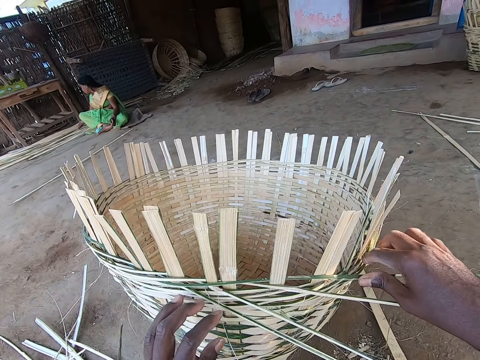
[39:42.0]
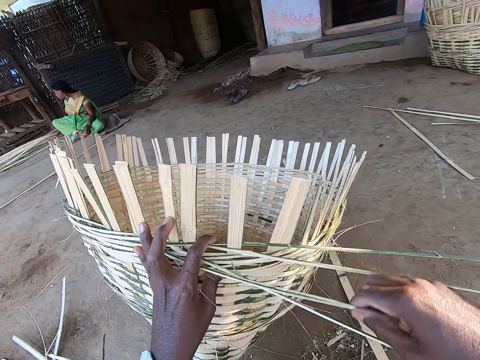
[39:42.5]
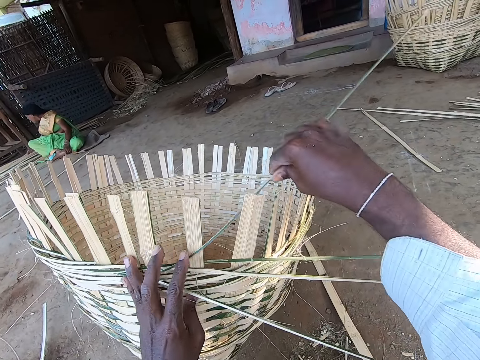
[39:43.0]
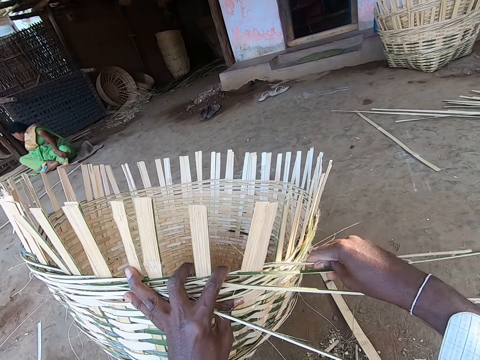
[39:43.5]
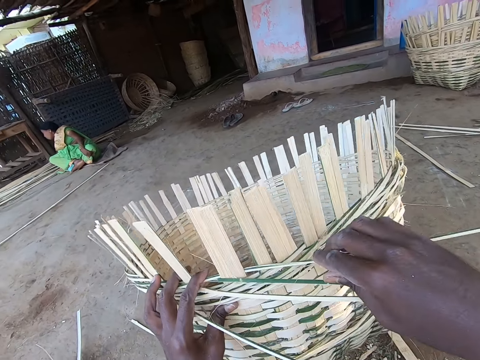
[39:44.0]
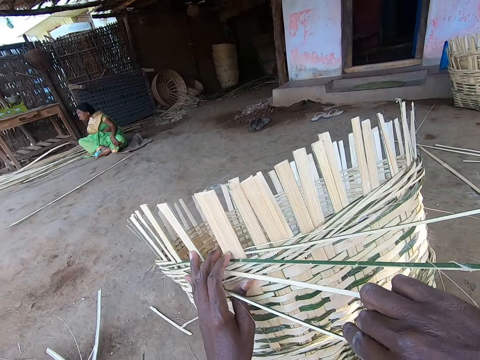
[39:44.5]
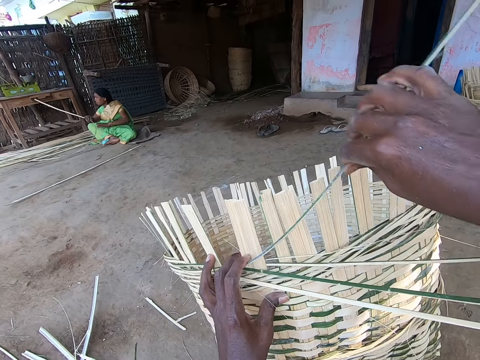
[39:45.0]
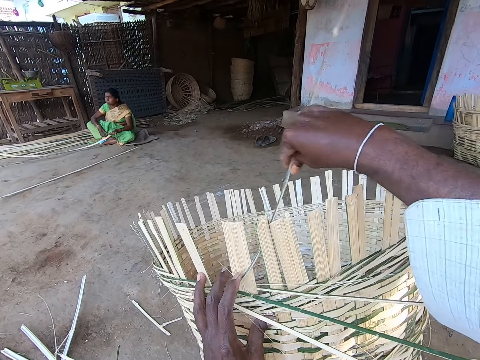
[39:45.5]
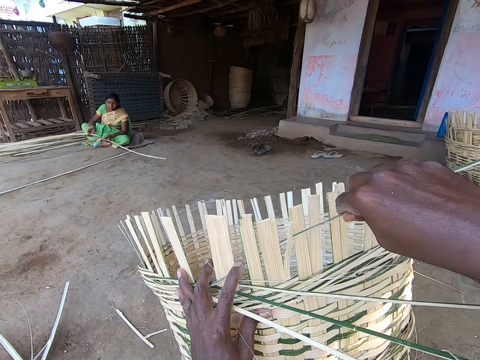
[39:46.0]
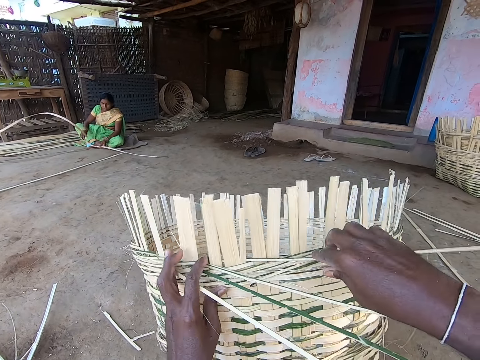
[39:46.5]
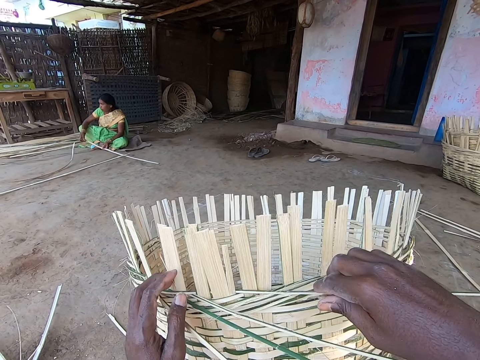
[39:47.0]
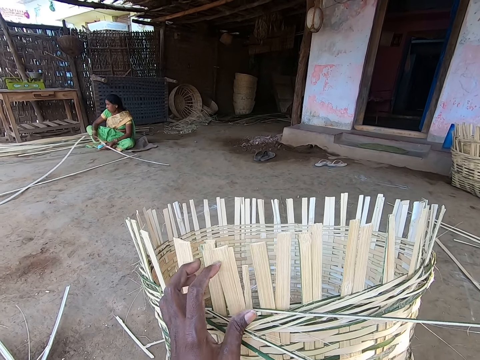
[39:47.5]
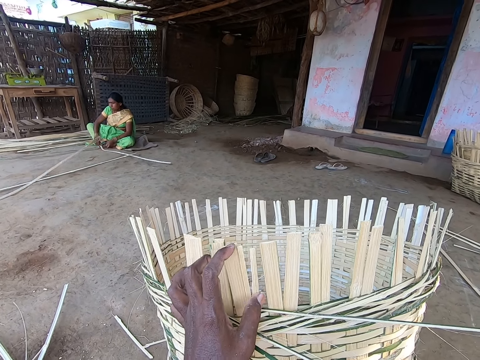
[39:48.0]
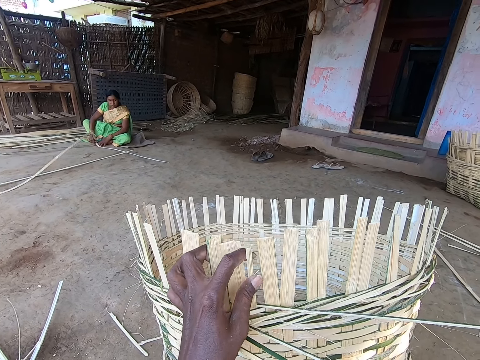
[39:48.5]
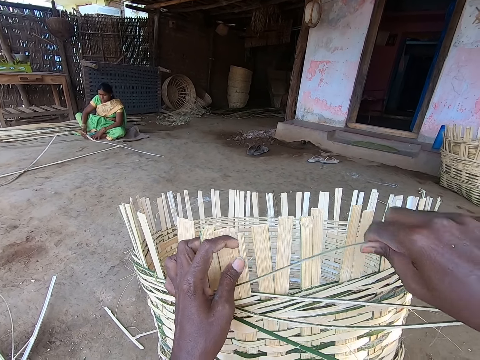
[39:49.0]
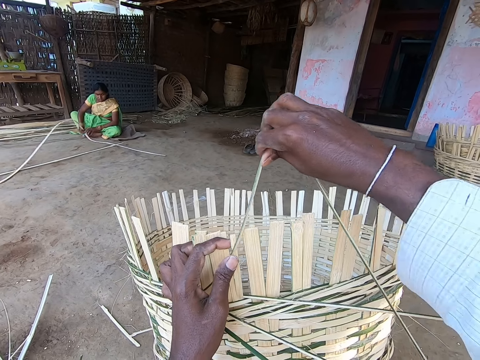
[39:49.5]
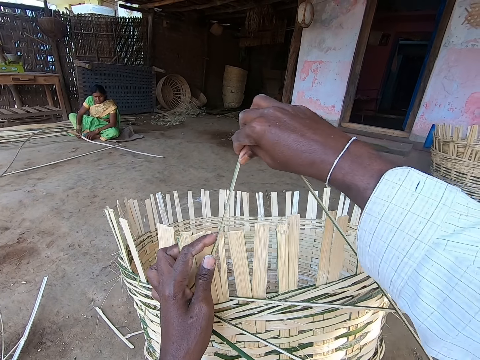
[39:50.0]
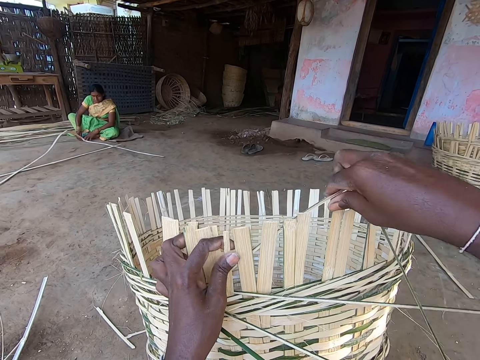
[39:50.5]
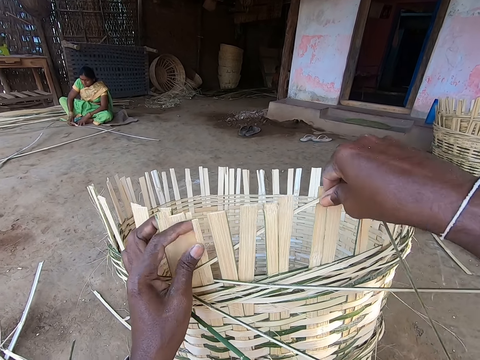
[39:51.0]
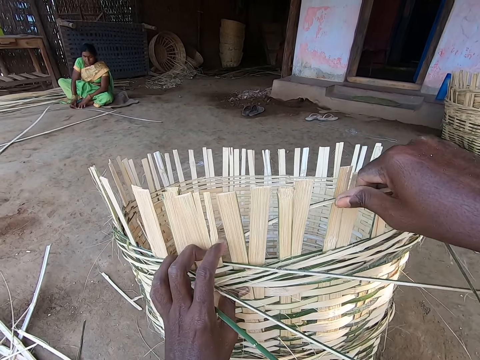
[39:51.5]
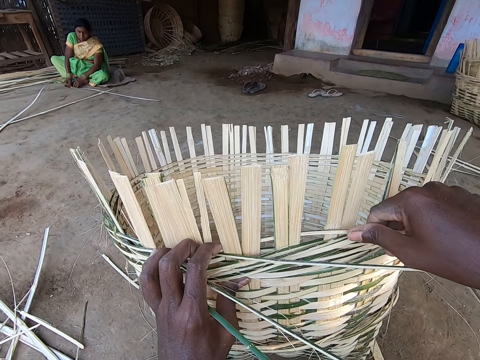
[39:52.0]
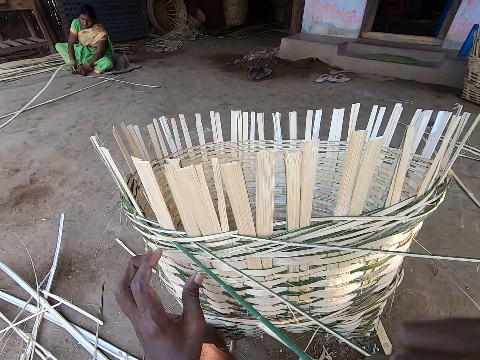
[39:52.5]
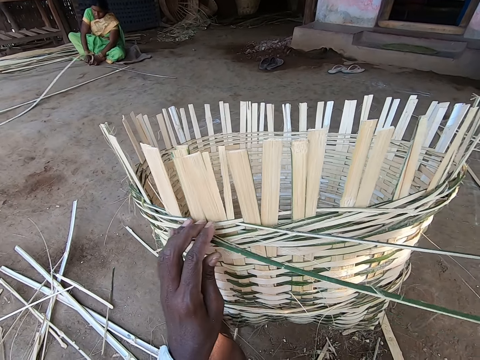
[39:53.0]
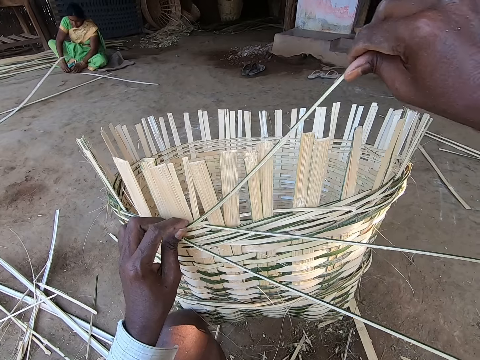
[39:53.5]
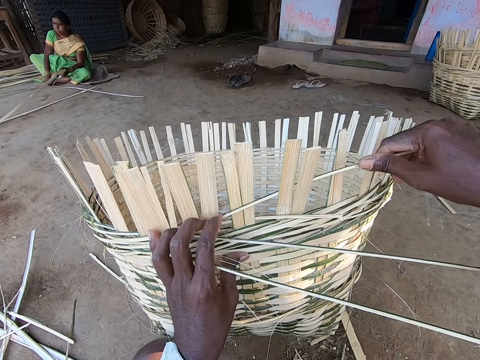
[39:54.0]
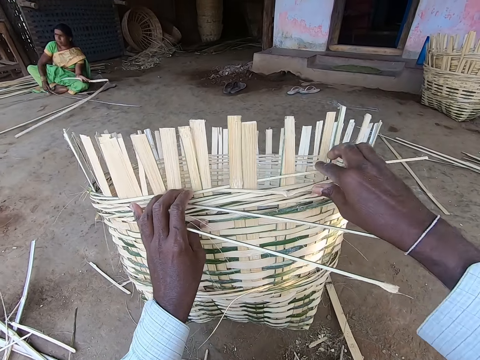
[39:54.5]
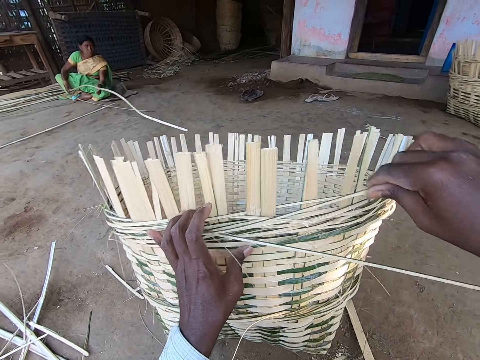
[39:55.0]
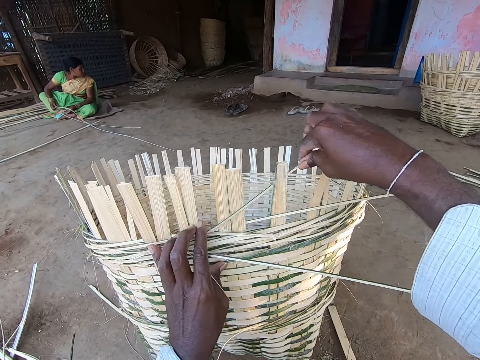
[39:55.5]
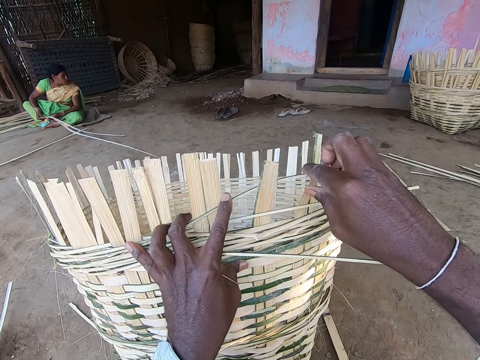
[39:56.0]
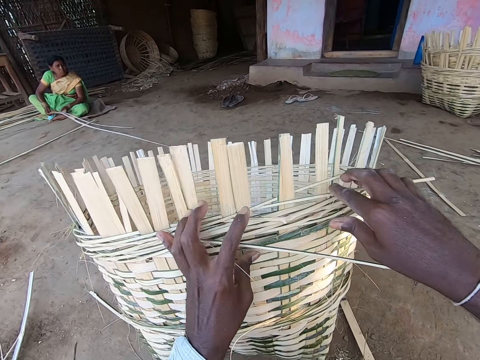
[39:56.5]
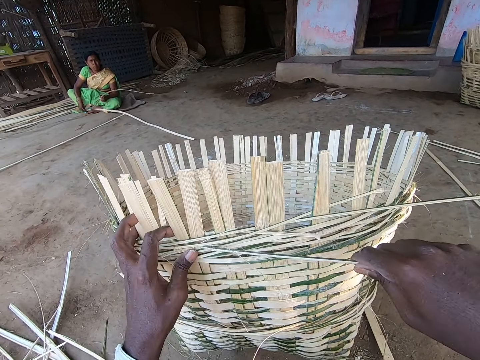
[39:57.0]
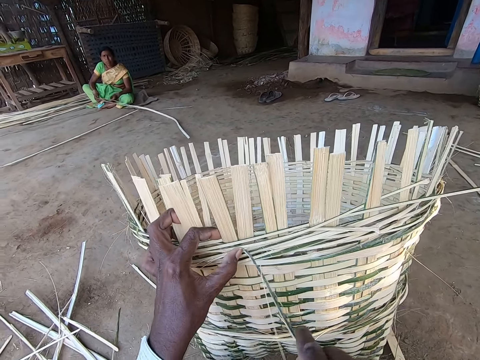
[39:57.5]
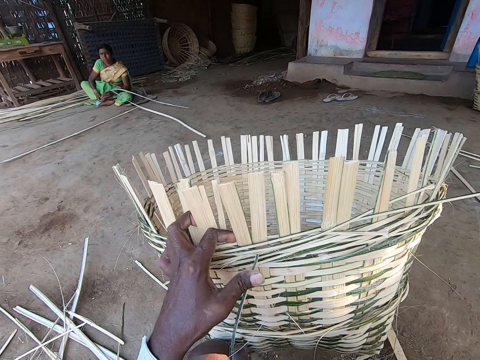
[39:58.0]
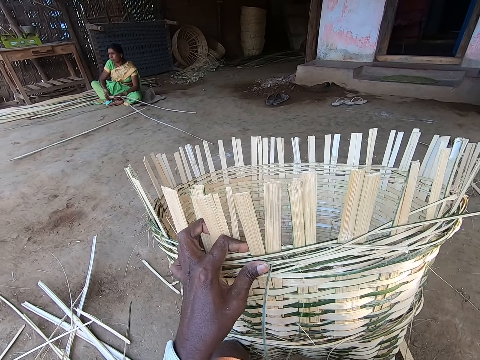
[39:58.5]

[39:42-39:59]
The woman moves the bamboo strip on the floor with her right hand. The camera wearer drops the bamboo strip in his left hand on the floor. He holds the bamboo strip with his right hand. He picks a palm reed. He puts the bamboo strip in his right hand around the staves of the basket. He weaves the basket. The woman picks a bamboo strip from the floor with her right hand. The camera wearer adjusts the basket with his hand. He turns the basket. He holds the bamboo strip with his right hand. The woman passes the bamboo strip in her right hand to her left hand. The camera wearer weaves the basket. He puts the bamboo strip in his right hand around the staves of the basket. The woman drops the bamboo strip in her right hand on the floor. She moves the bamboo strip on the floor with her right hand. The camera wearer holds the bamboo stave with his left hand. He picks the palm reed. He holds the bamboo strip with his right hand. He puts the bamboo strip in his right hand around the staves of the basket. He weaves the basket. The woman folds the bamboo strip on the floor with her hands. The camera wearer presses the bamboo strip on the basket with his left hand. He holds the bamboo strip with his right hand. He picks the palm reed. He puts the bamboo strip in his right hand around the staves of the basket. He weaves the basket. The woman moves the bamboo strip on the floor with her left hand. The camera wearer holds the bamboo strip with his right hand. He picks the palm reed. He puts the bamboo strip in his right hand around the staves of the basket. He weaves the basket. He breaks the bamboo strip from the basket with his right hand.

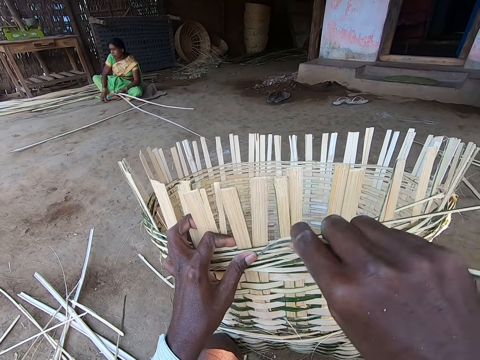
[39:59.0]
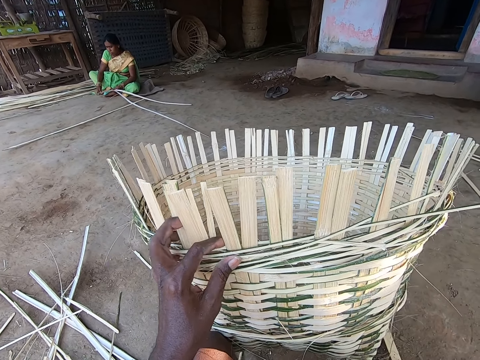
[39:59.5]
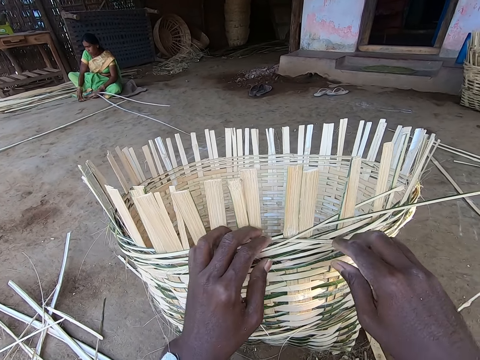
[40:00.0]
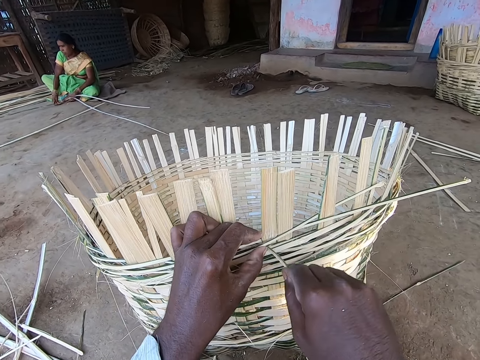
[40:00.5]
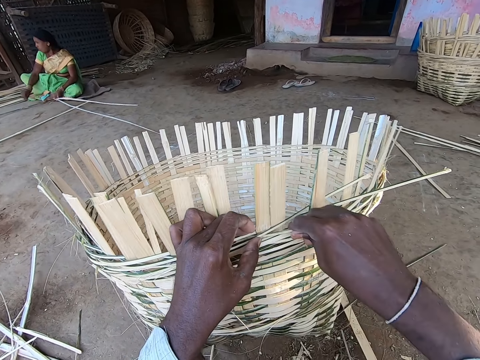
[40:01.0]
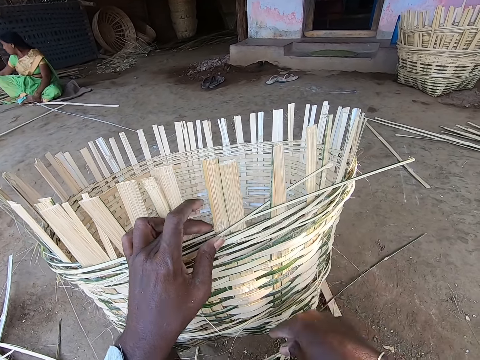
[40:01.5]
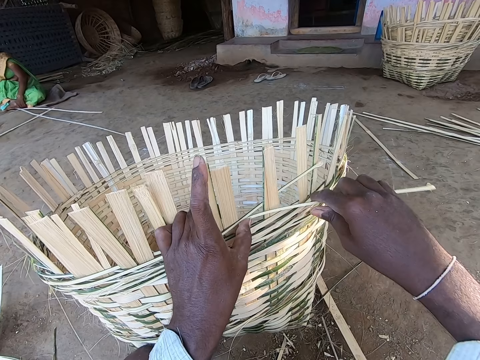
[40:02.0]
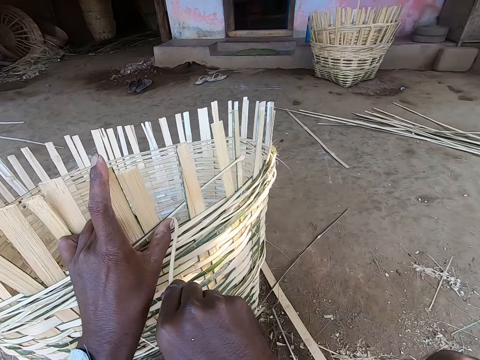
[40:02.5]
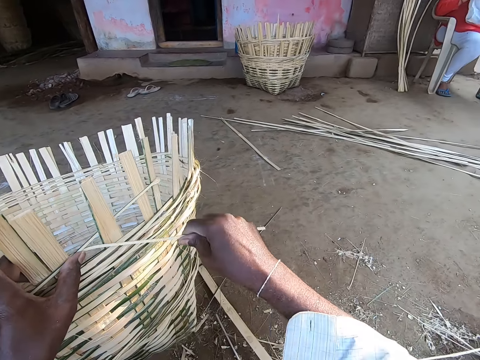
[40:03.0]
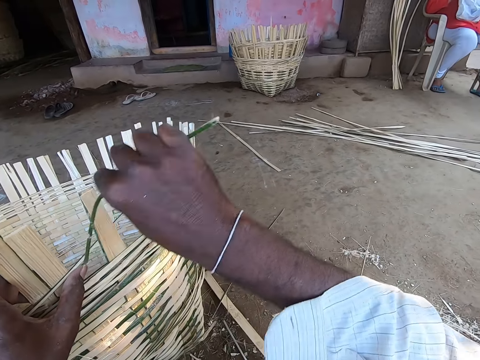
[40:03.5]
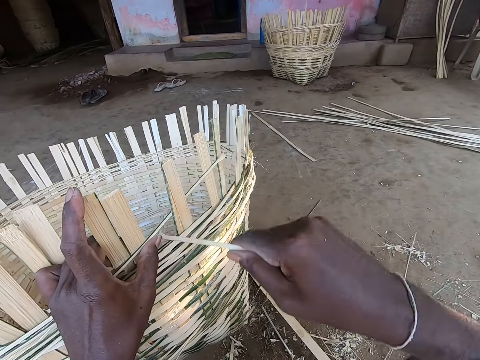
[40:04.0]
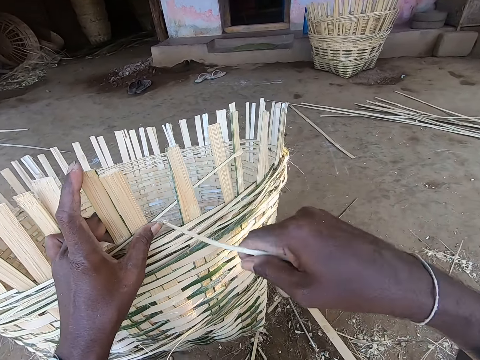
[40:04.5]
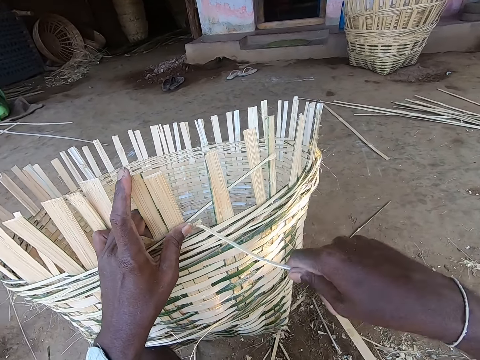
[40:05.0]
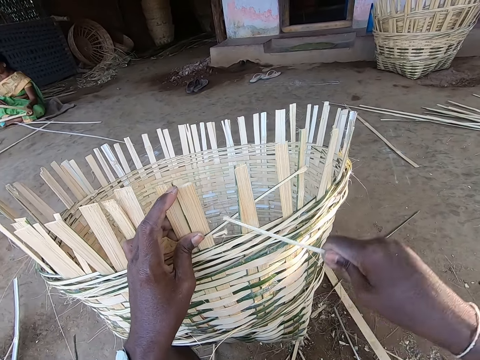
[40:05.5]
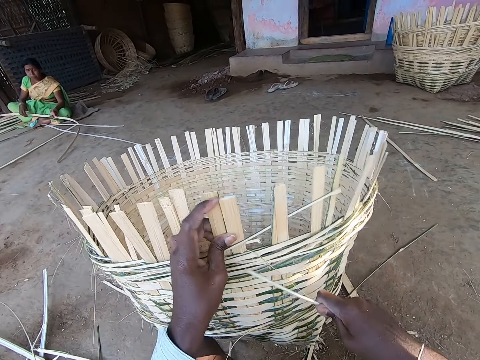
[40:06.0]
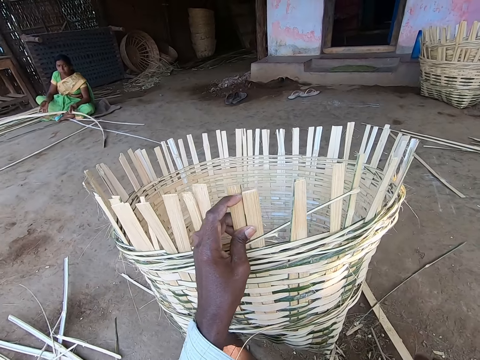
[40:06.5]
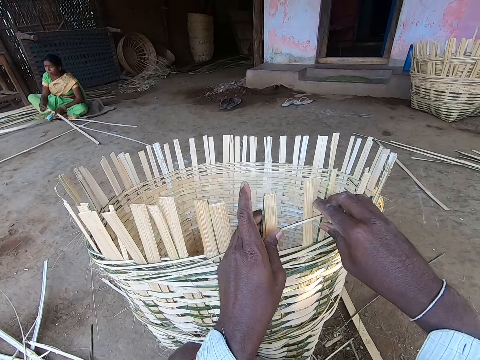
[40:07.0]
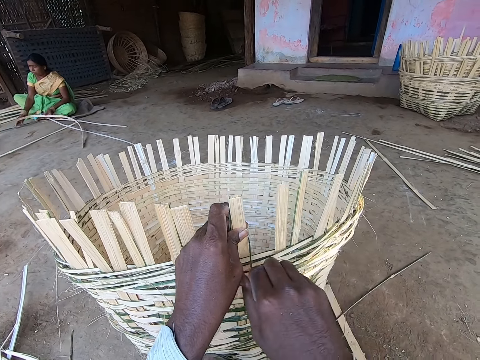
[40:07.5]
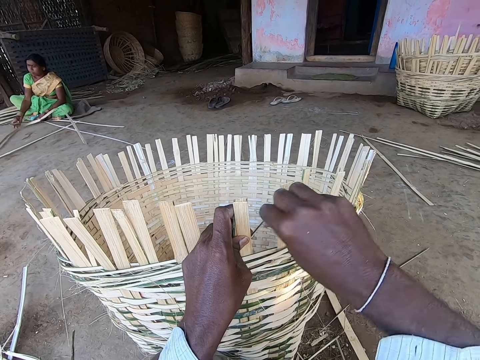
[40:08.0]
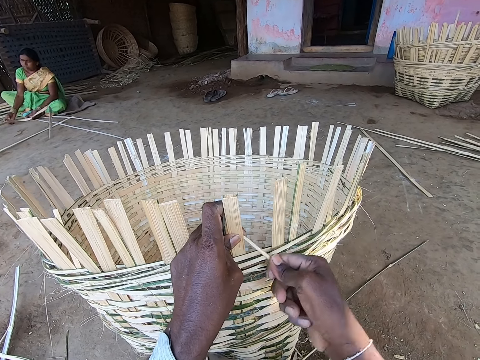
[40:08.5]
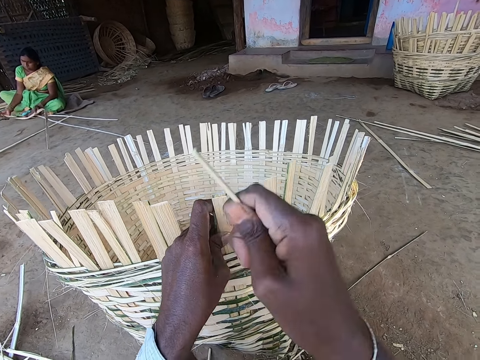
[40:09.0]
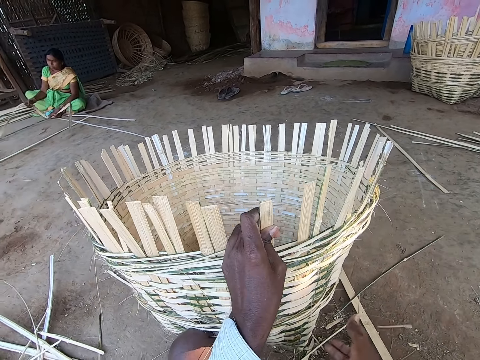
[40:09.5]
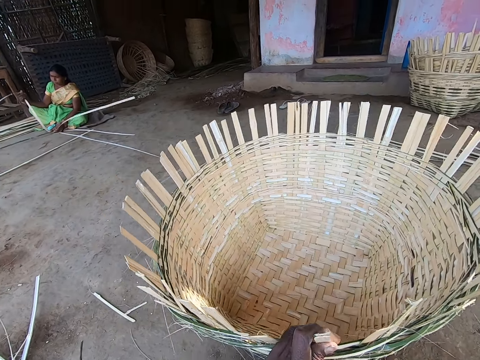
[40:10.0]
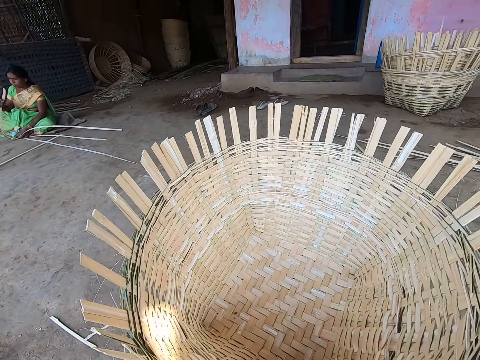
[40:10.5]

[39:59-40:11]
The camera wearer drops the bamboo strip in his right hand on the floor. He holds the bamboo with his left hand. He throws a palm reed on the ground. He breaks the bamboo strip from the basket with his right hand. He drops the bamboo strip in his right hand on the floor. He breaks the bamboo strip from the basket with his right hand. He drops the bamboo strip in his right hand on the floor. He throws the palm reed on the ground. He holds the bamboo stave with his left hand. He breaks the bamboo strip from the basket with his right hand. He drops the bamboo strip in his right hand on the floor. He throws the palm reed on the ground. He moves the basket on the ground.
